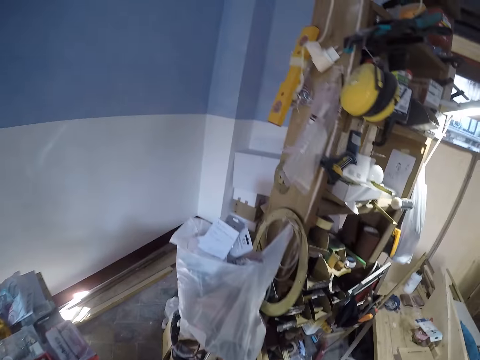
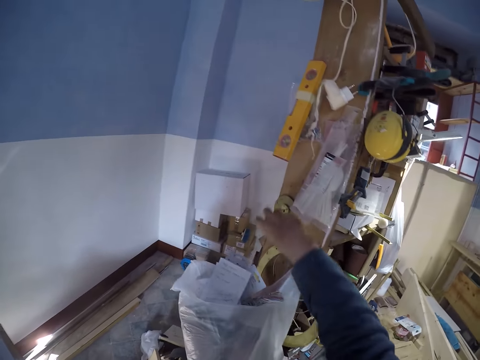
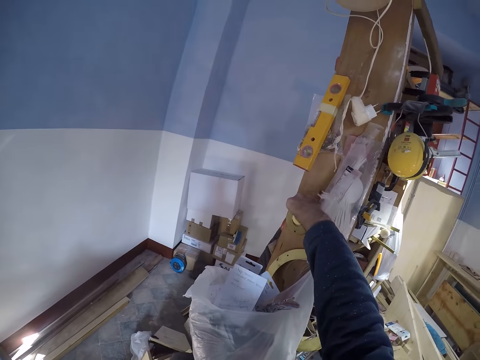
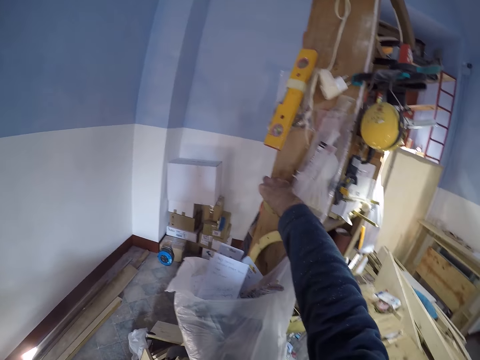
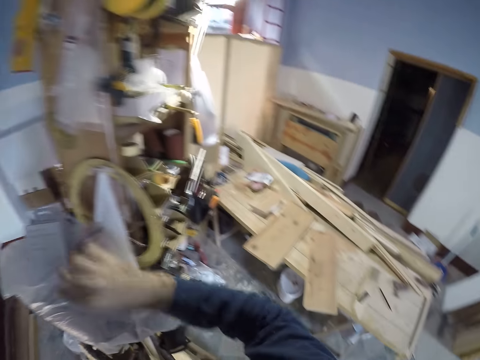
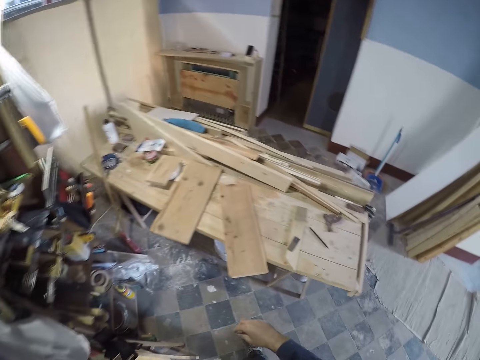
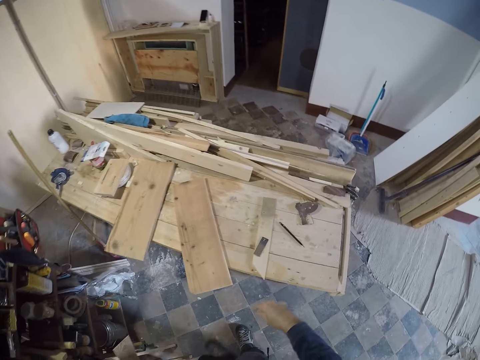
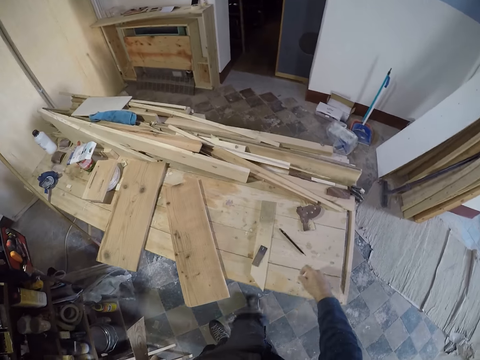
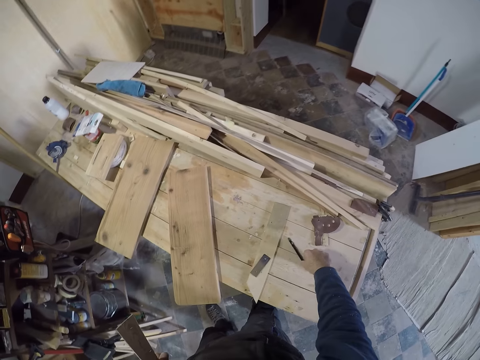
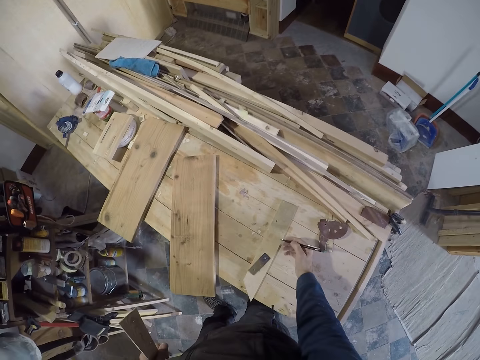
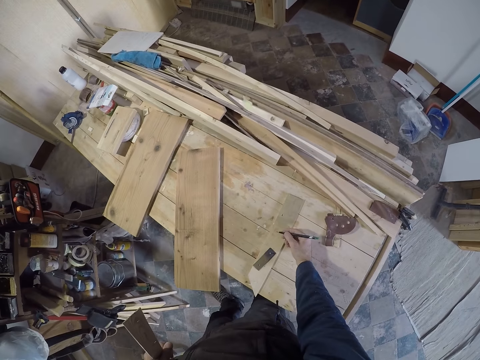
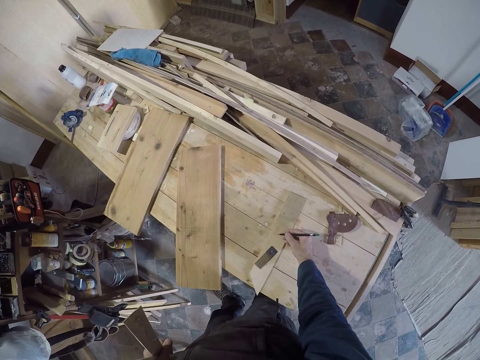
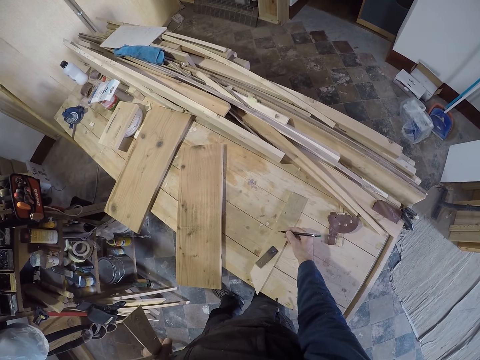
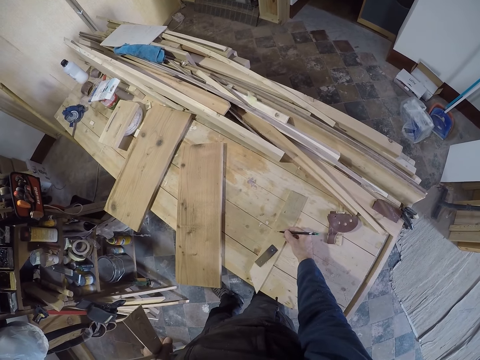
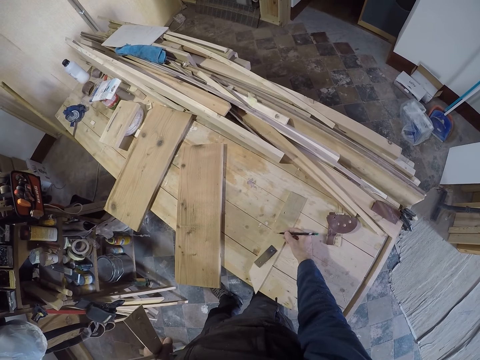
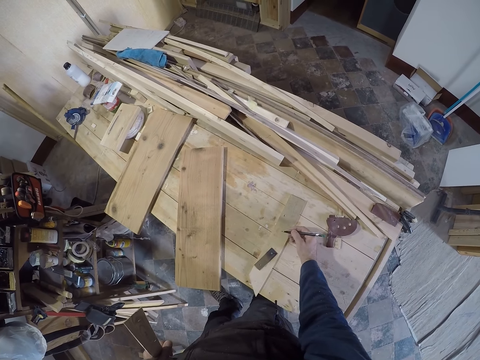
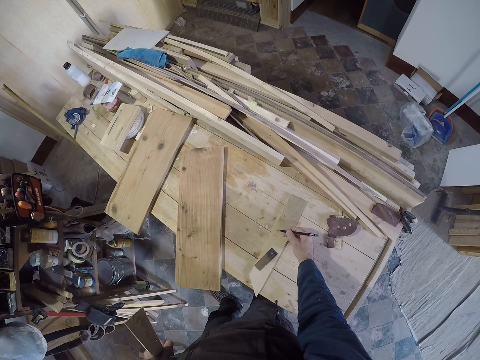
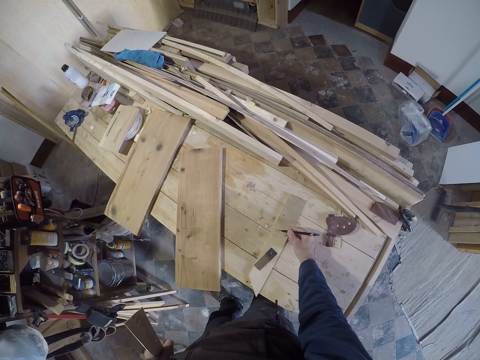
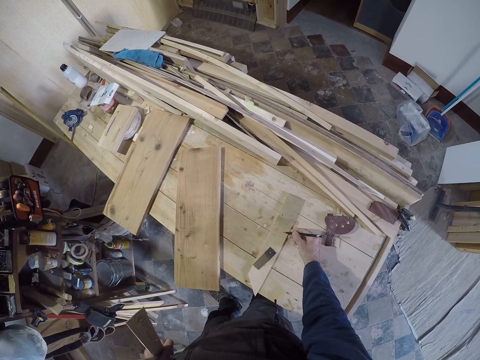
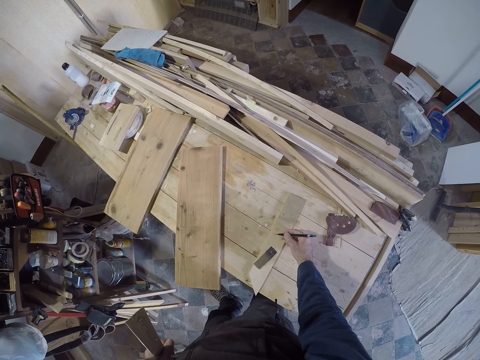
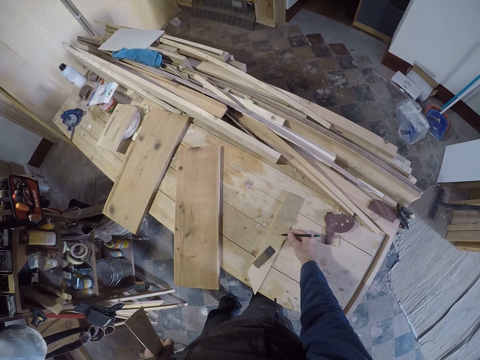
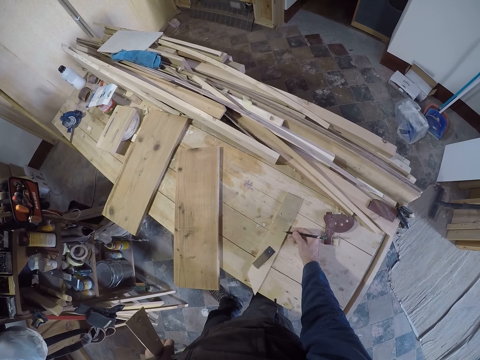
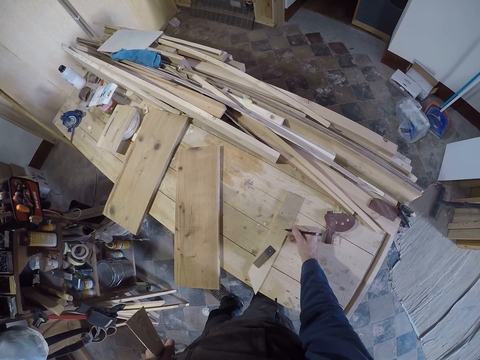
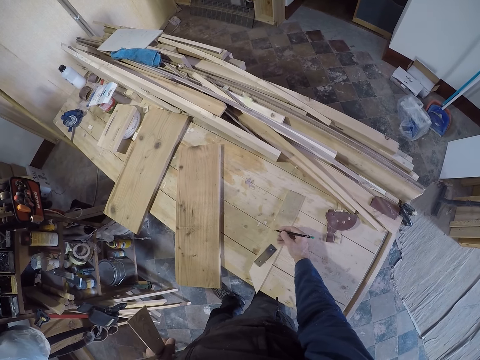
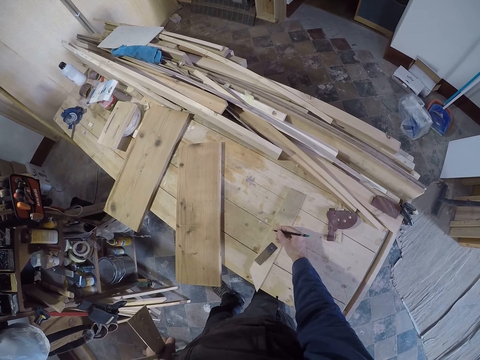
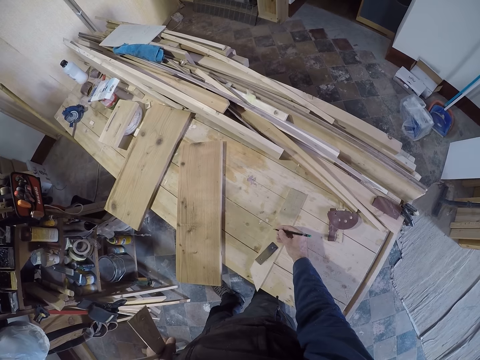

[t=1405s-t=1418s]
The camera wearer puts the circular saw blade on the wooden rack. He picks a pen from the desk with his right hand. He writes on the try square with the pen in his right hand.

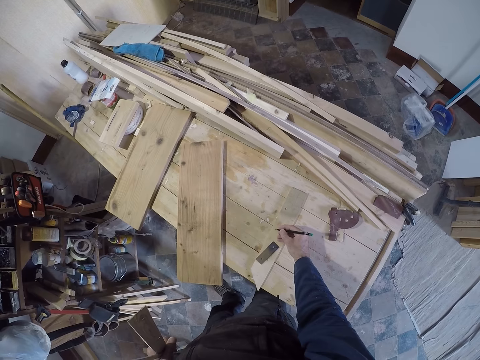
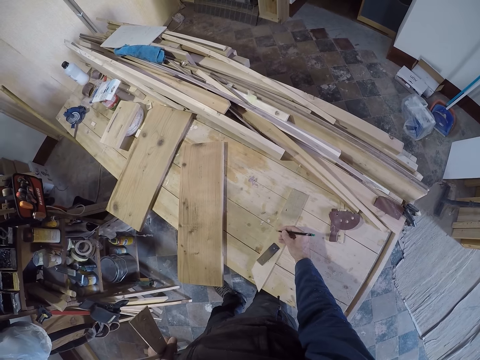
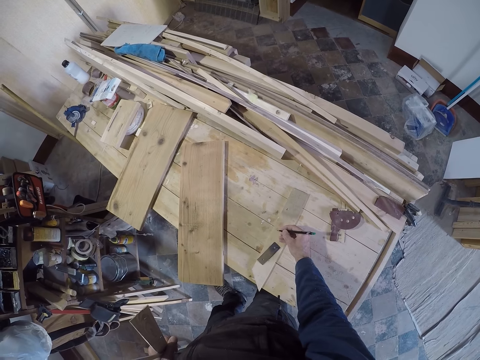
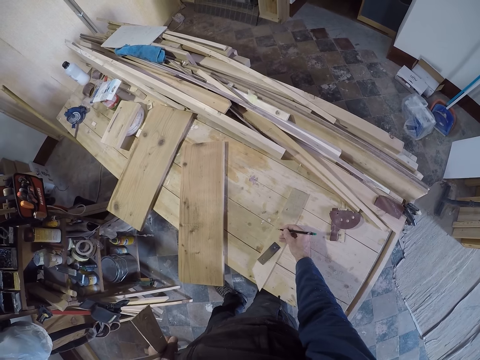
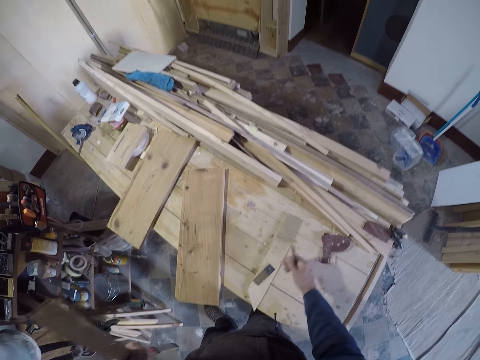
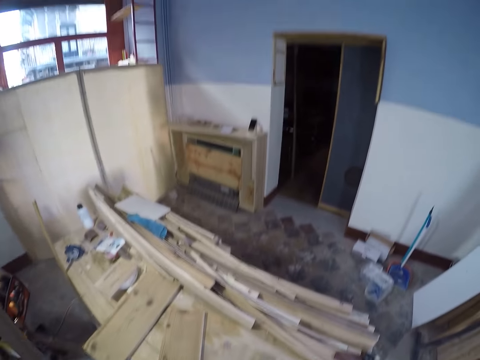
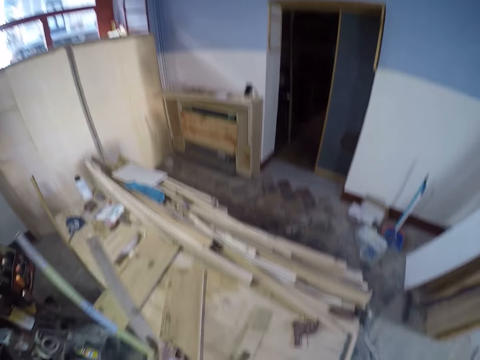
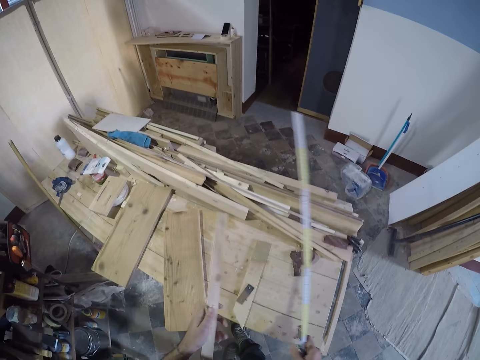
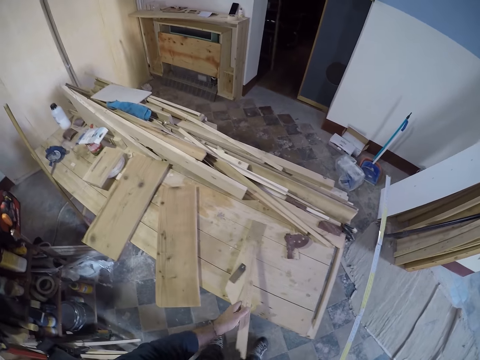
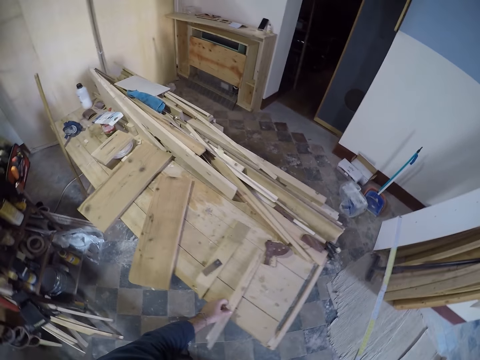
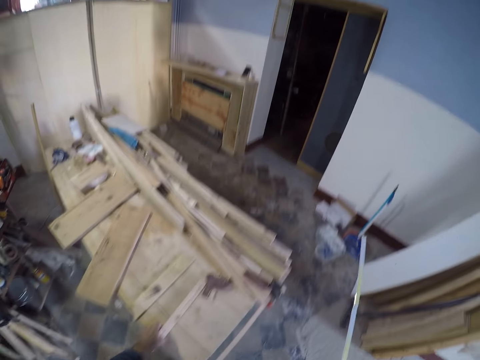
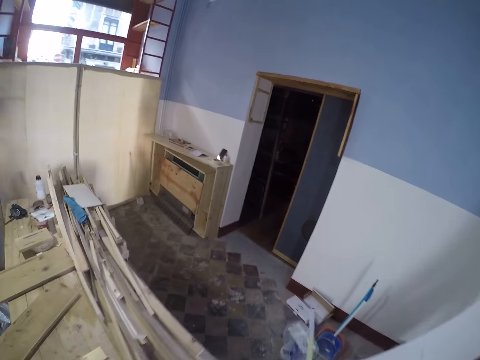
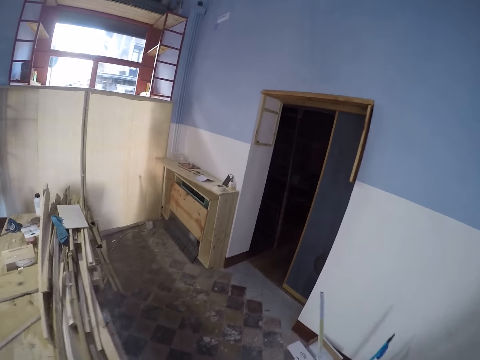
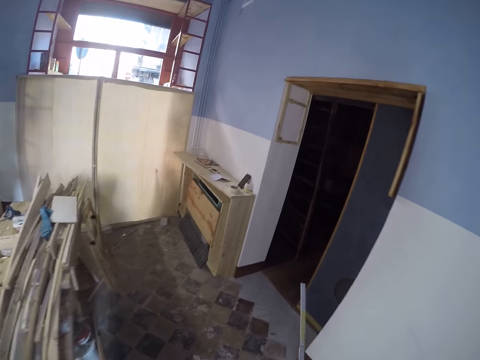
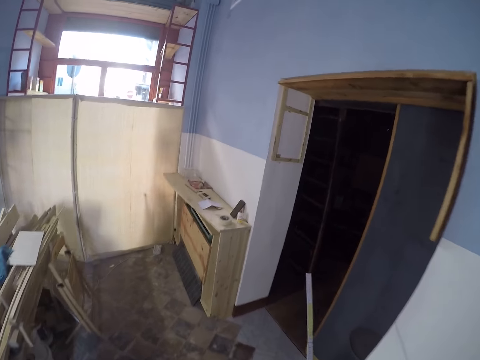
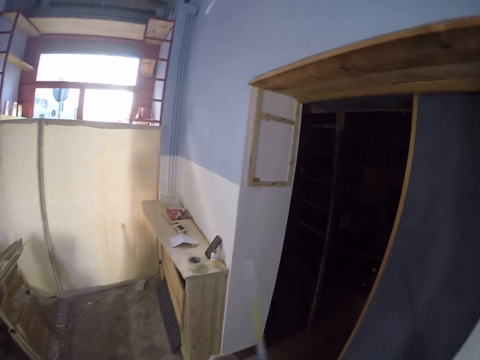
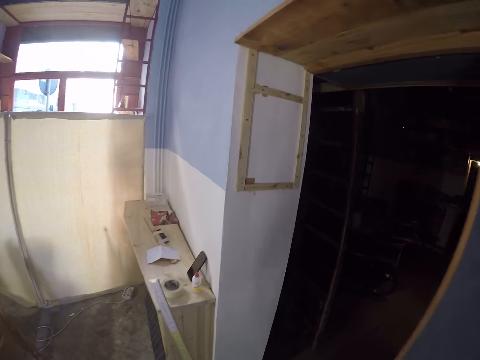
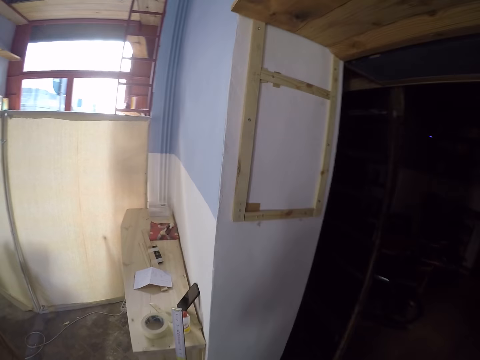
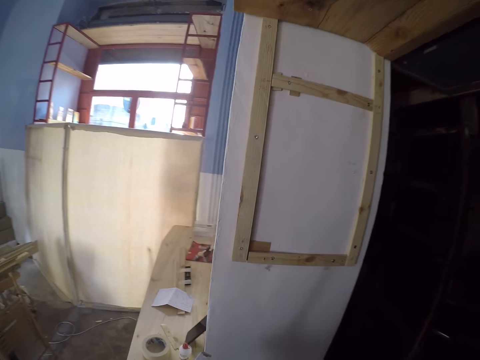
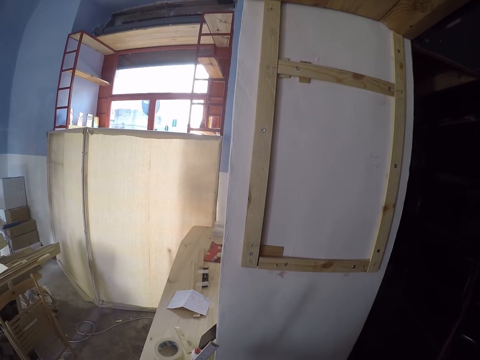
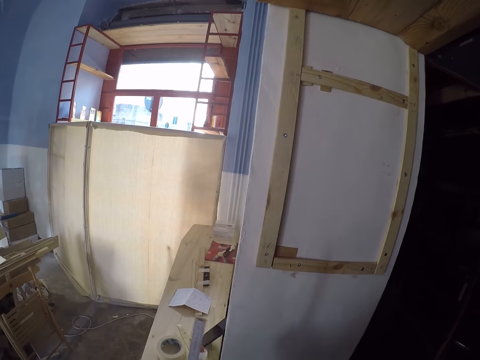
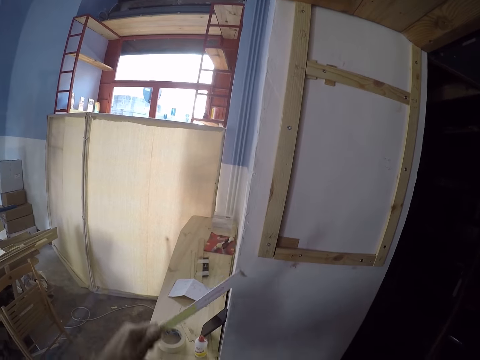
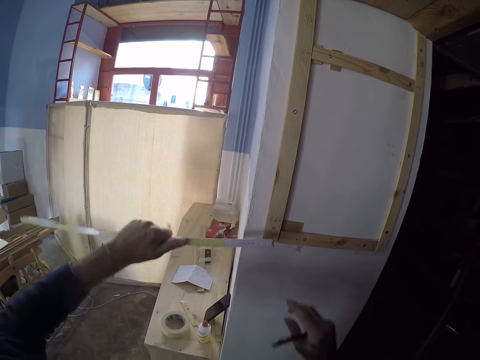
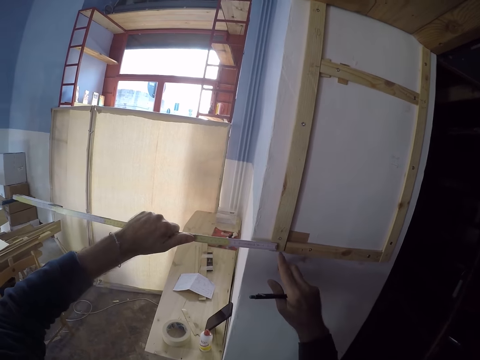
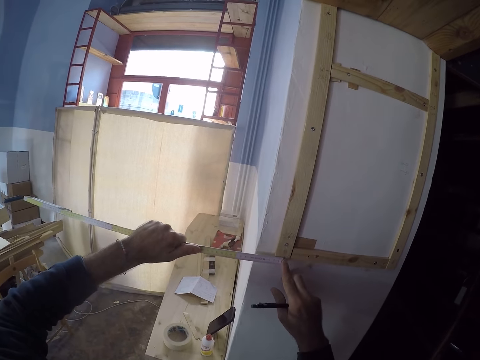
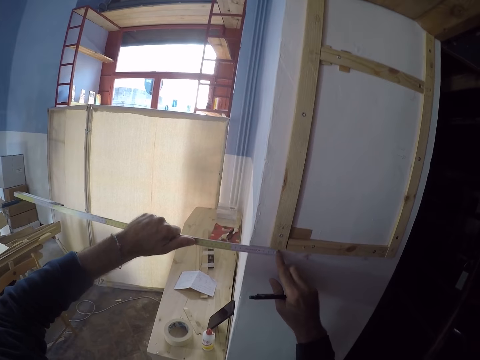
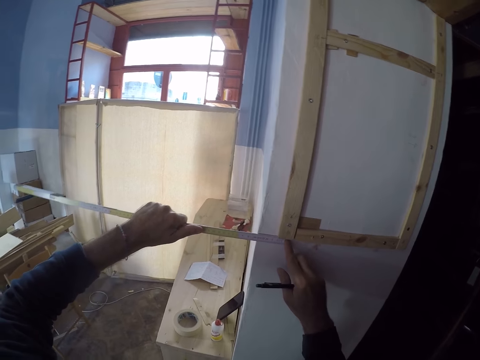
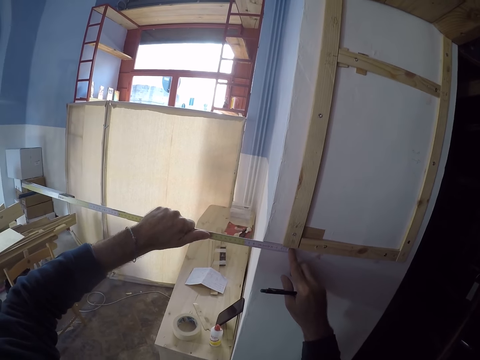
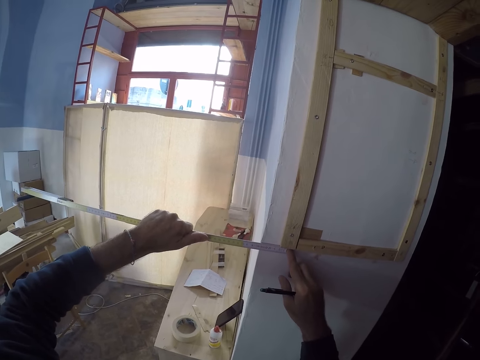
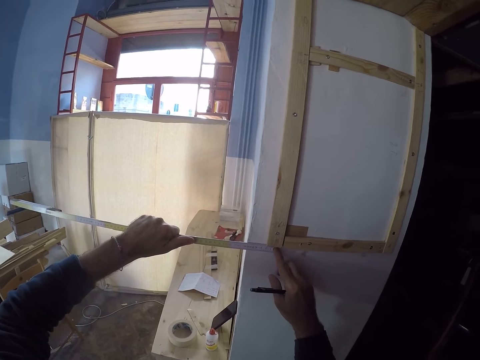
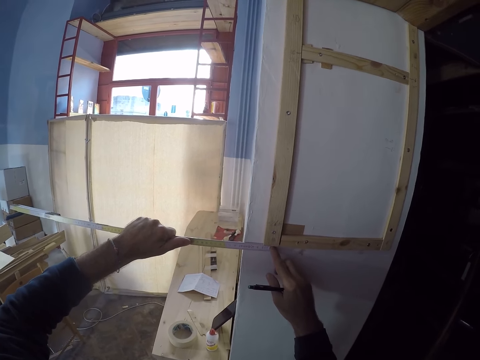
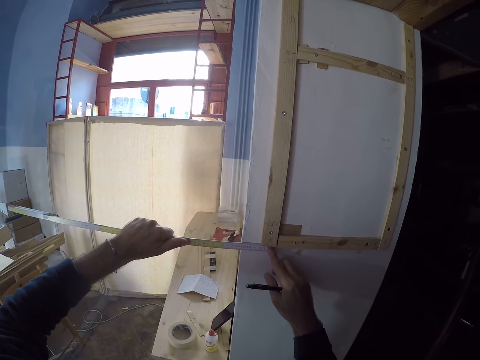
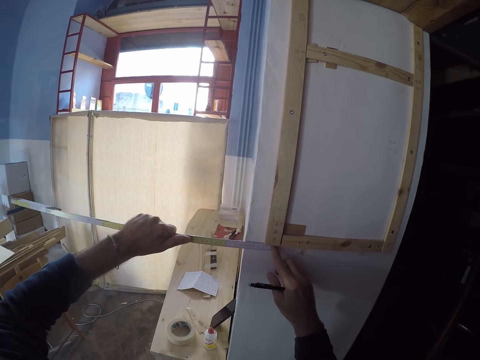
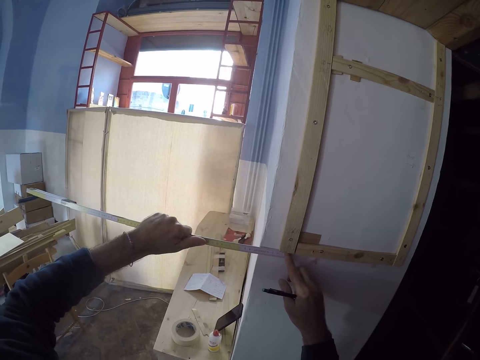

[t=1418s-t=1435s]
The camera wearer drops the piece of wood on the table. He aligns the piece of wood on the sheet metal. He moves around. He measures the left side of the doorway with the measuring rule in his hand.
